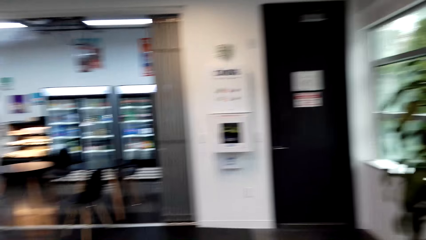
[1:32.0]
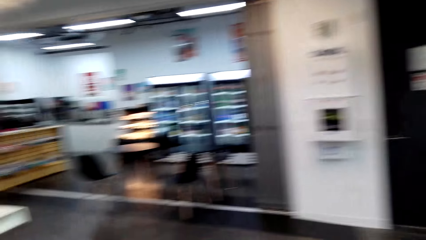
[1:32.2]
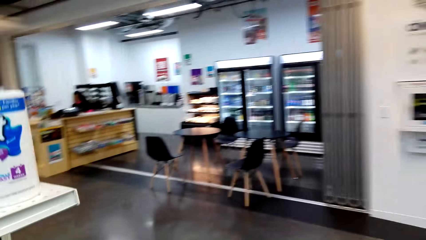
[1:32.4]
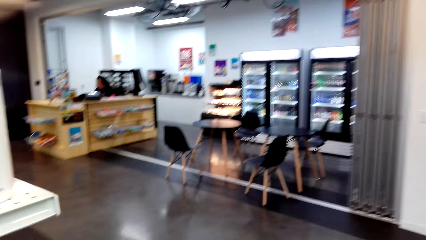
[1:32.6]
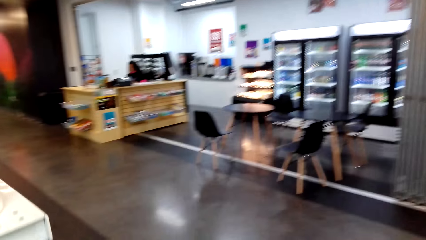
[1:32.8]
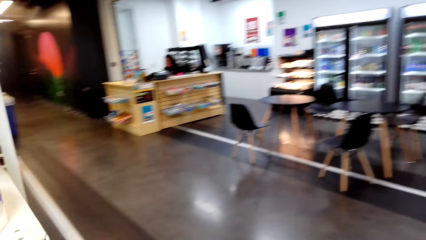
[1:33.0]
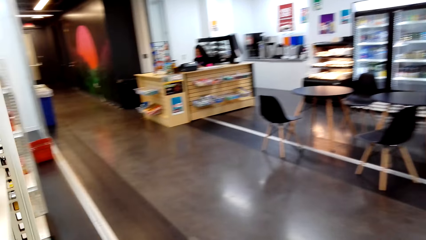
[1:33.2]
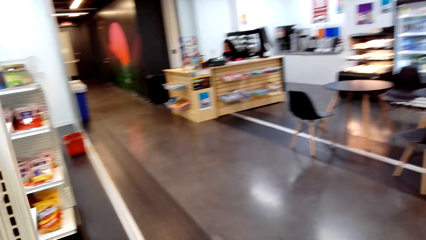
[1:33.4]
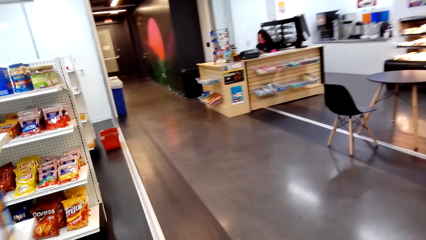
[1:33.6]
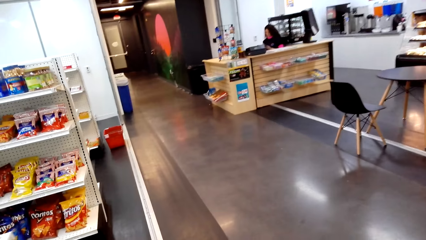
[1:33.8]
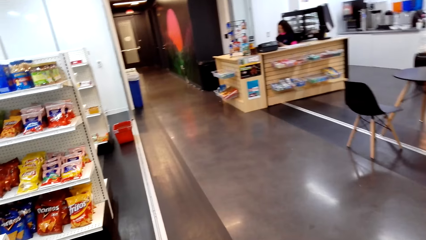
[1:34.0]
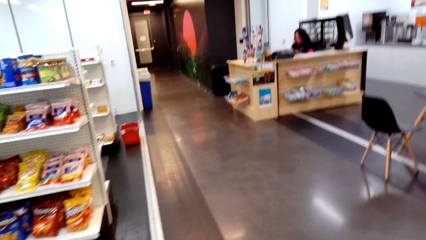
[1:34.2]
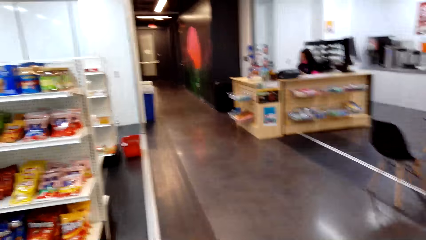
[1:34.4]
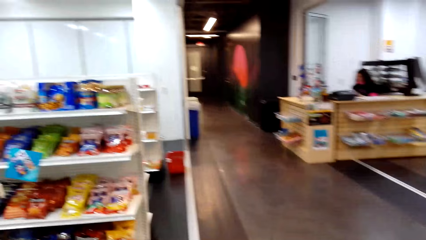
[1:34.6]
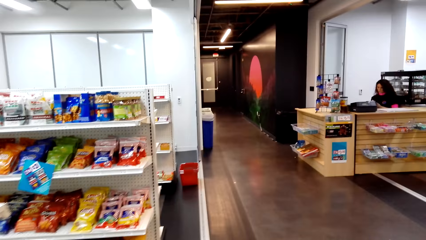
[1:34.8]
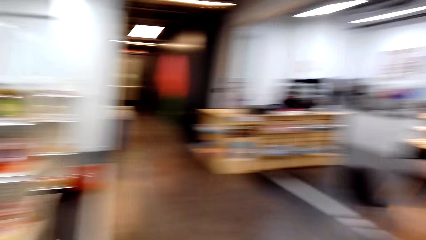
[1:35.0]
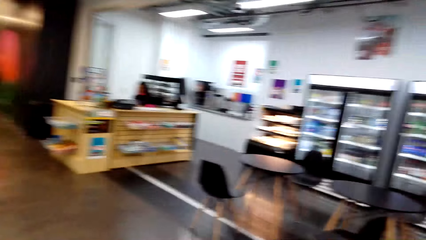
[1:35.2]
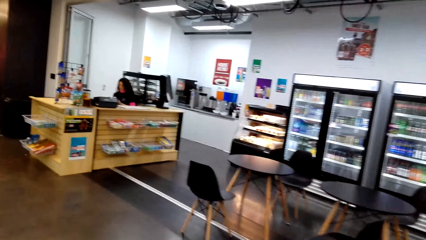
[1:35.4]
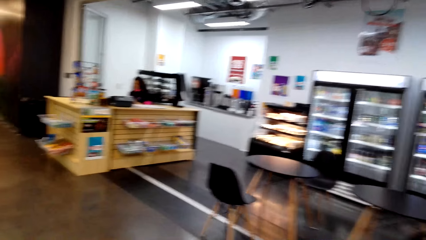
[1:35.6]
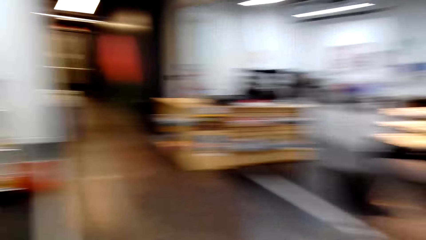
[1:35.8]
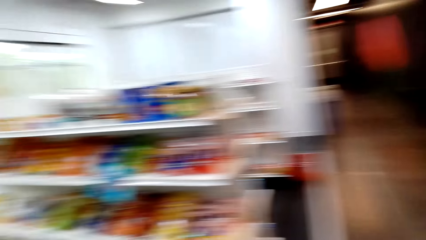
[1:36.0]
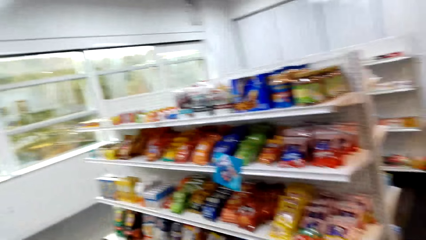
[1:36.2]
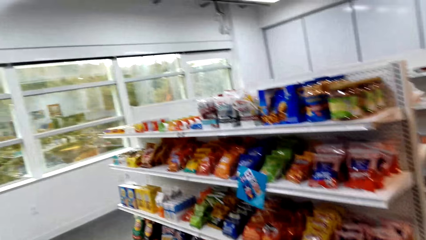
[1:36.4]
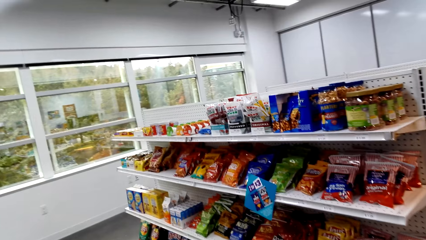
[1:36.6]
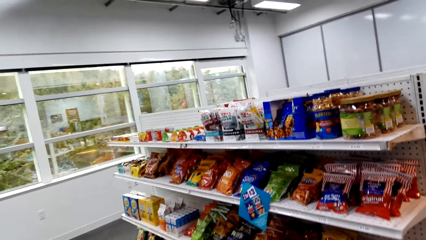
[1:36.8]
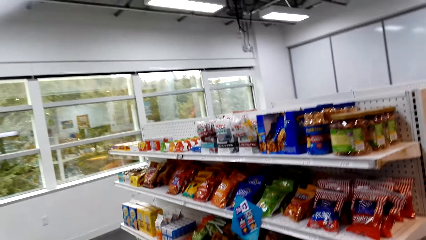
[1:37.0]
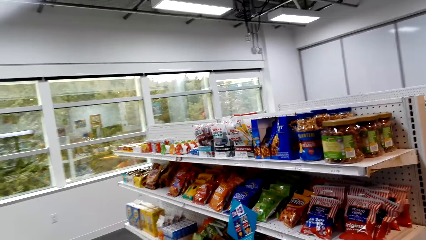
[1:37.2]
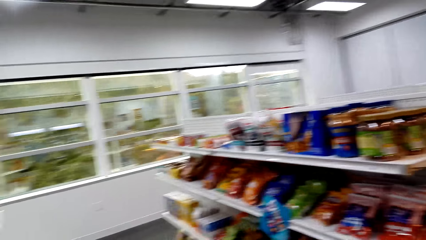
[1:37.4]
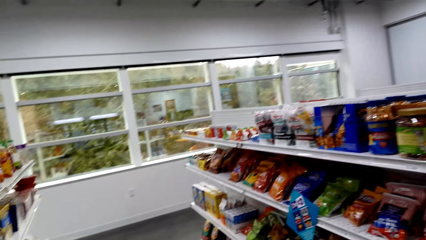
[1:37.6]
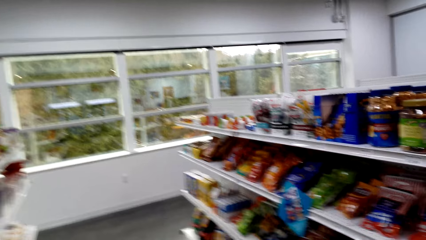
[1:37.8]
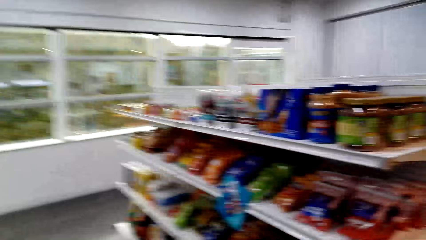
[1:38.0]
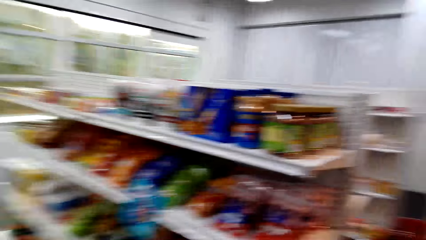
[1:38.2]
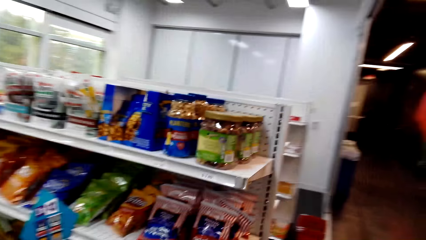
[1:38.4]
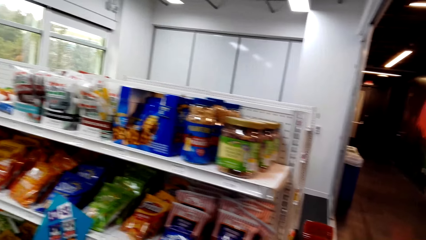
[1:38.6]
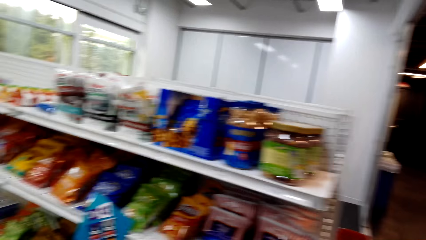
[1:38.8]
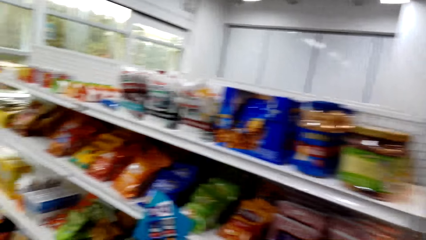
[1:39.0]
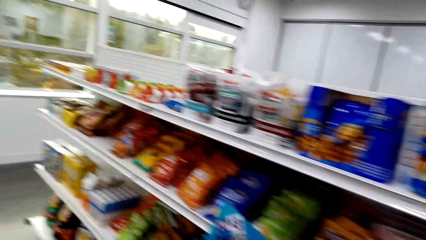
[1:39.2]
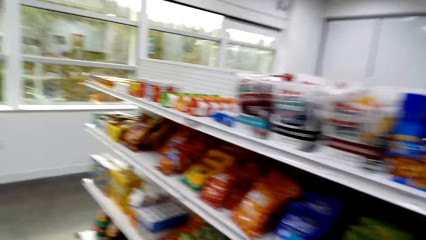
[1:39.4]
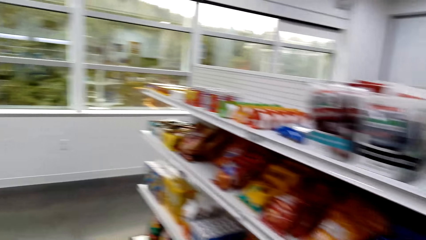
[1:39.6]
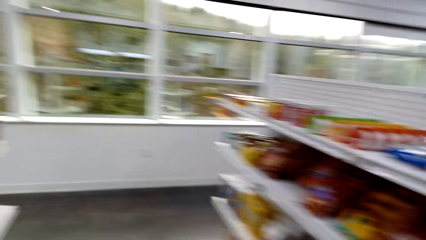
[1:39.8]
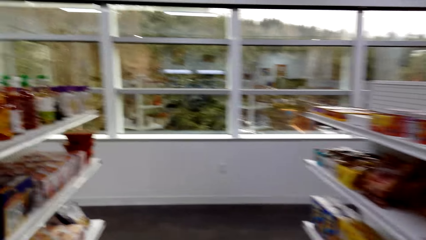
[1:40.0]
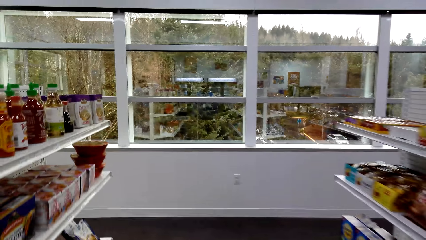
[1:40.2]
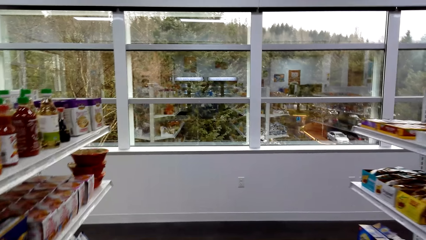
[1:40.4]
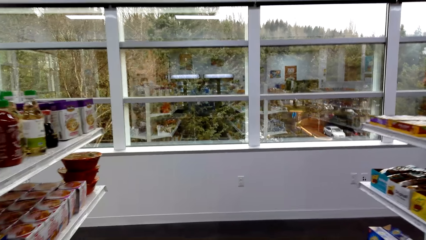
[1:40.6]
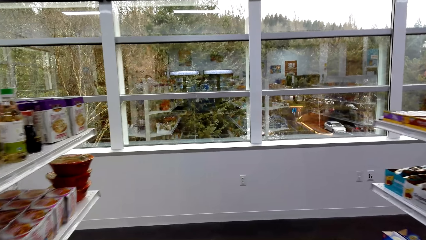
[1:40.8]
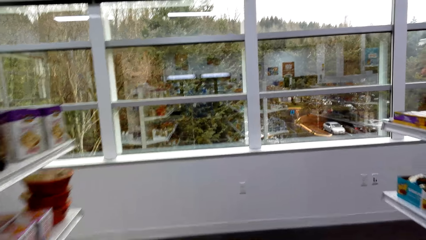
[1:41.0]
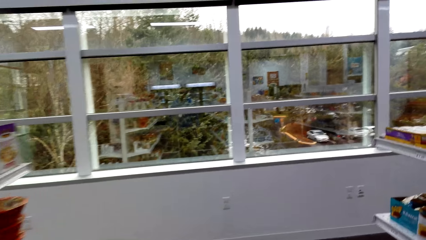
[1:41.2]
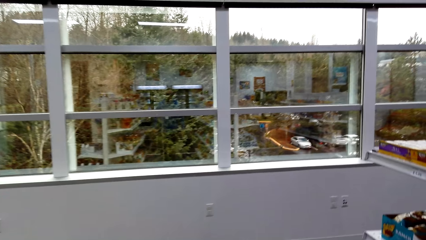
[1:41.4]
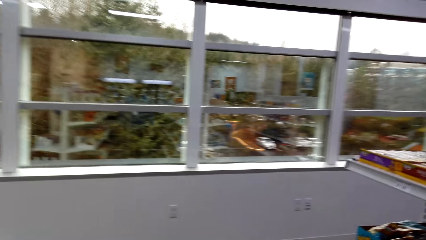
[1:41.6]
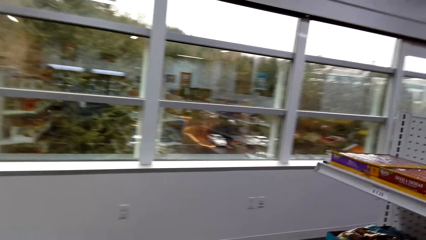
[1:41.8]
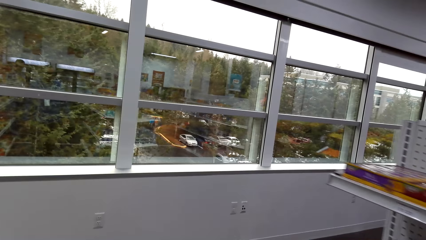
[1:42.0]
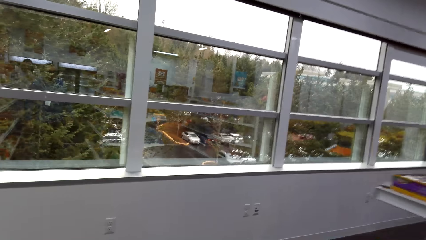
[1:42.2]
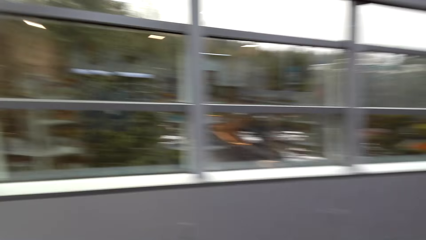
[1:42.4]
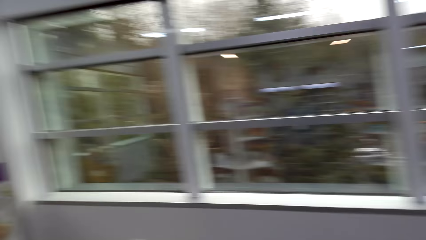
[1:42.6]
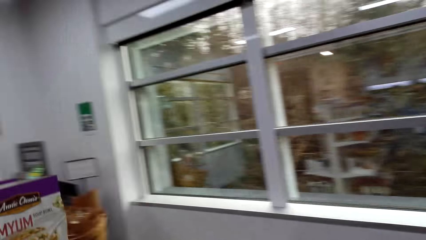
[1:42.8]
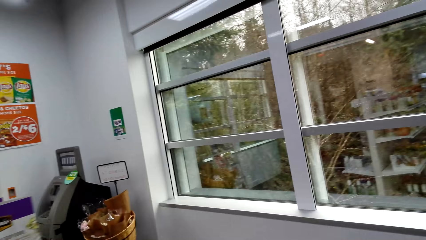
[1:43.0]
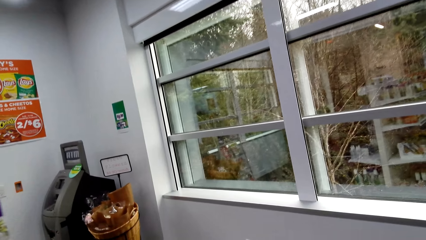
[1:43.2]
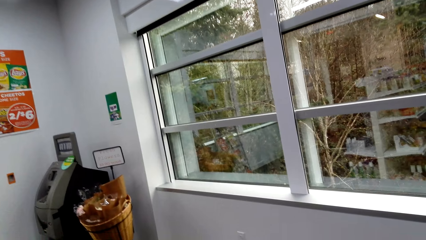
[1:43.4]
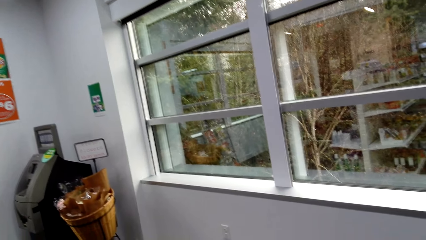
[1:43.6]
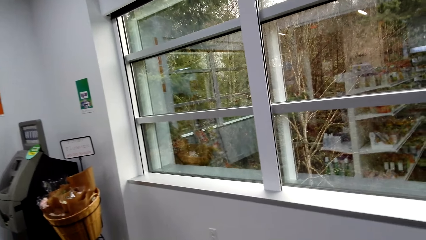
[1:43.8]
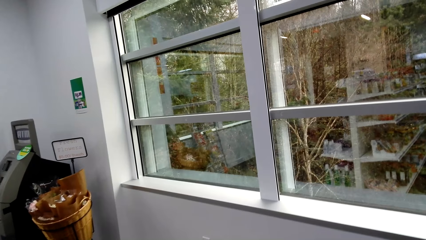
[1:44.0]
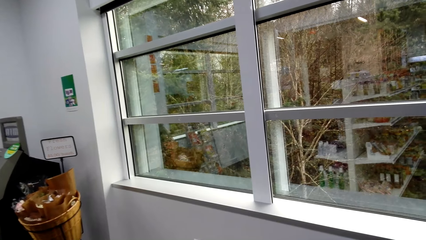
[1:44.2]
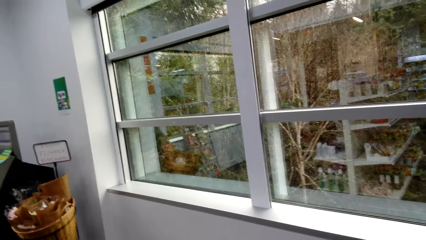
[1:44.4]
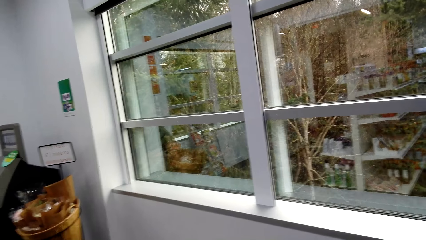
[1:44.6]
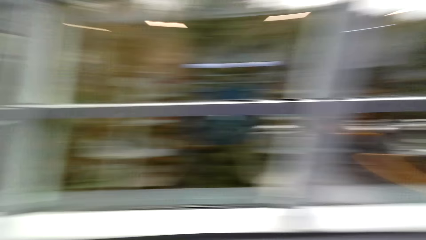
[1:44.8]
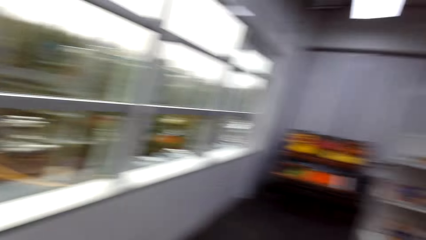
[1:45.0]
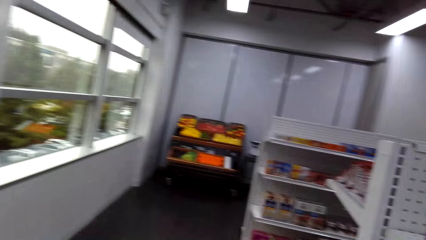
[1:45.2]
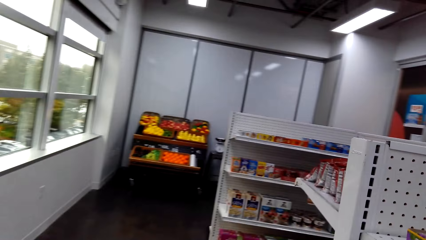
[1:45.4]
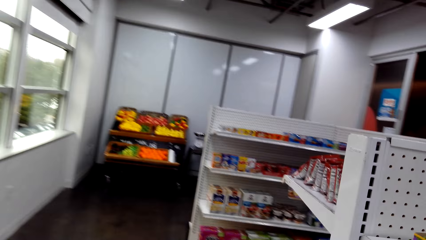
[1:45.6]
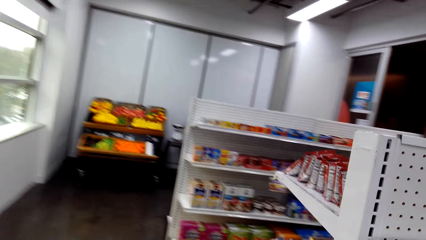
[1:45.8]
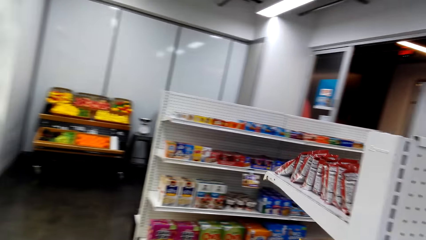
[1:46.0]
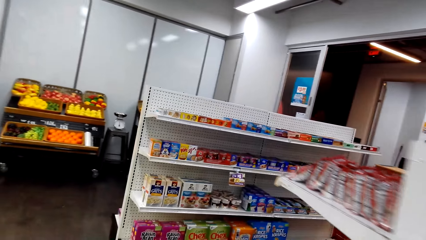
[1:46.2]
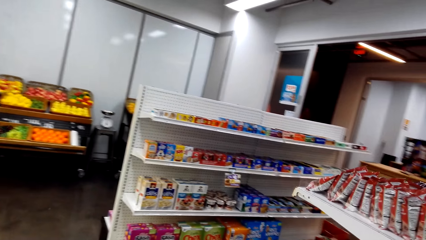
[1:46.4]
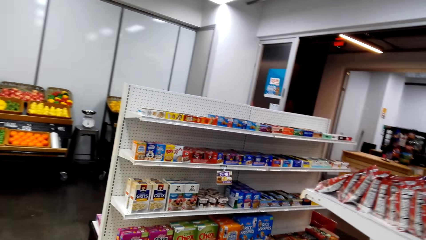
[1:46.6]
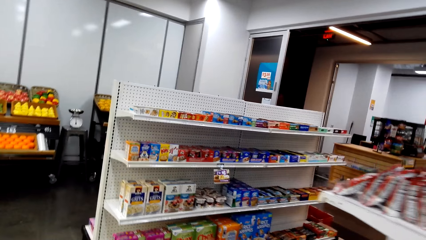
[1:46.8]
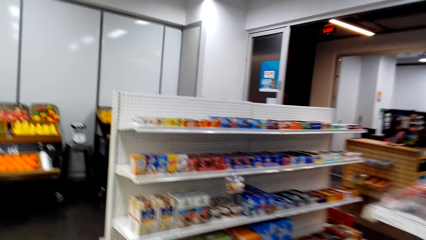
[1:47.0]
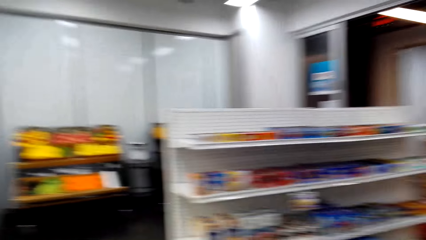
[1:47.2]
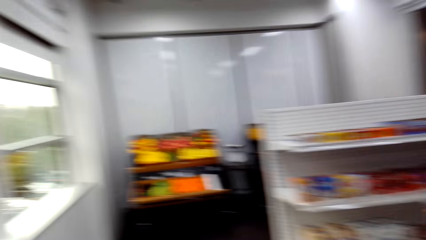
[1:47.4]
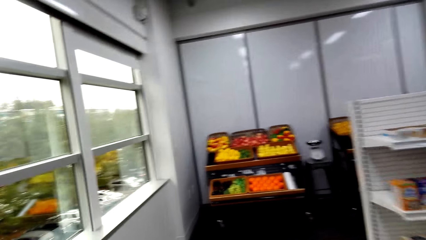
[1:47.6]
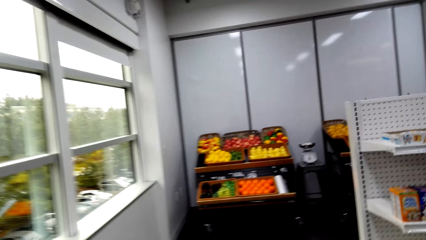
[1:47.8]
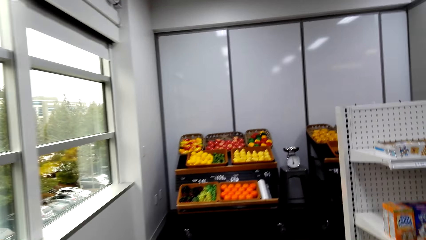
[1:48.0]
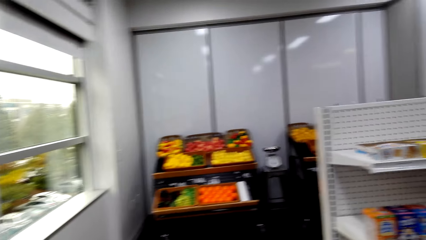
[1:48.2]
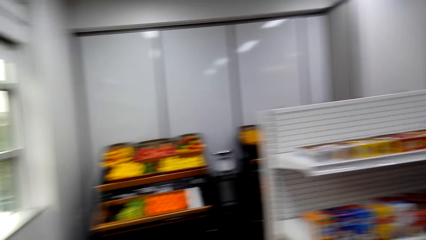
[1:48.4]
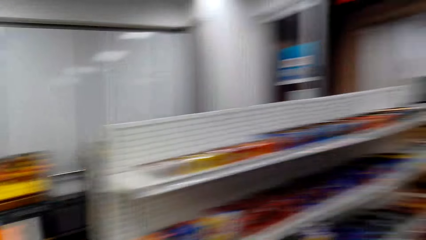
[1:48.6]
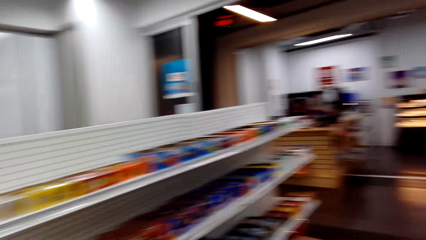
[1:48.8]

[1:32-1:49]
The camera wearer turns around the shelves.
